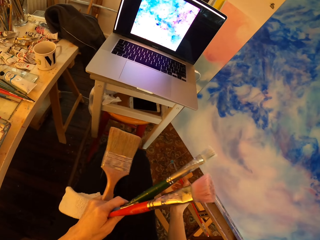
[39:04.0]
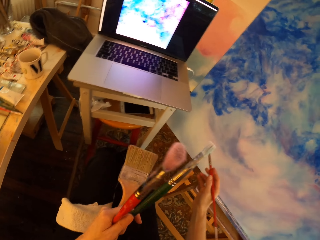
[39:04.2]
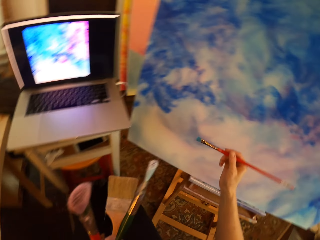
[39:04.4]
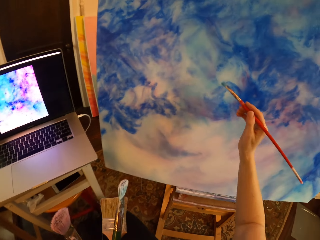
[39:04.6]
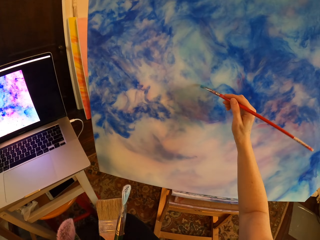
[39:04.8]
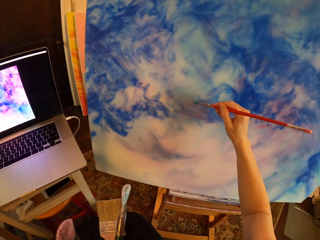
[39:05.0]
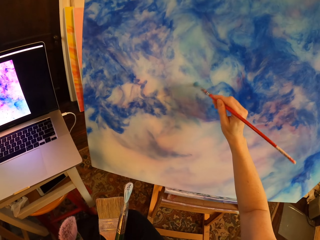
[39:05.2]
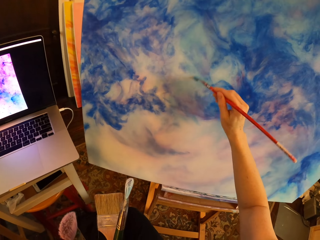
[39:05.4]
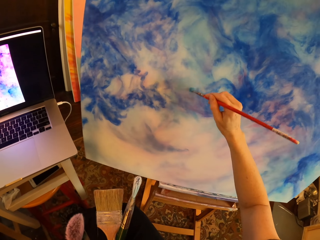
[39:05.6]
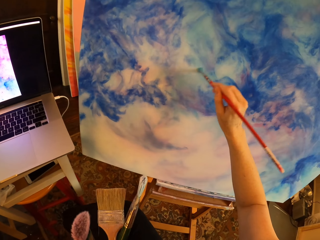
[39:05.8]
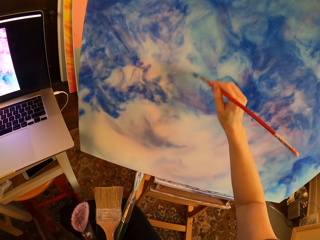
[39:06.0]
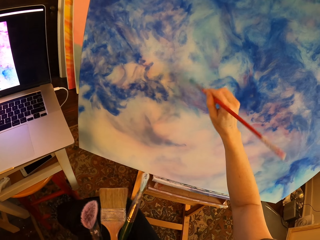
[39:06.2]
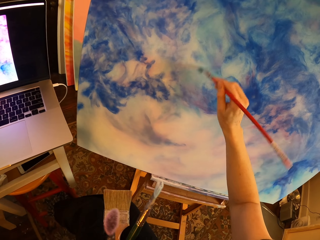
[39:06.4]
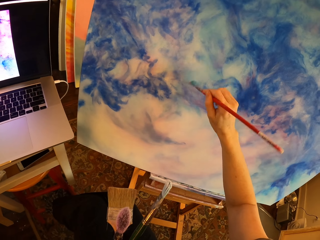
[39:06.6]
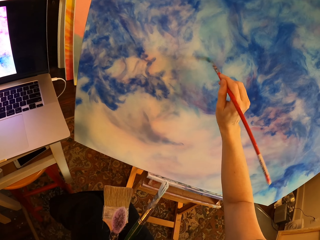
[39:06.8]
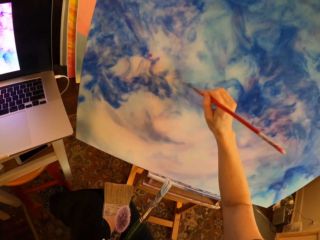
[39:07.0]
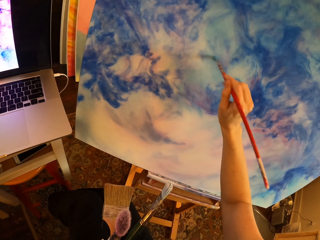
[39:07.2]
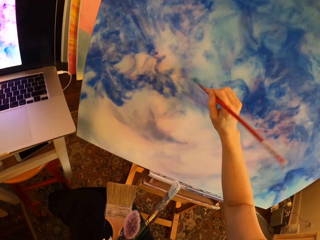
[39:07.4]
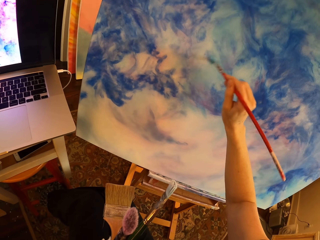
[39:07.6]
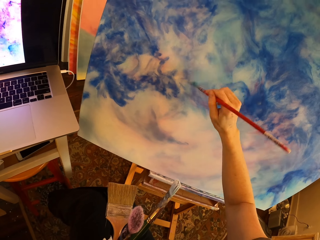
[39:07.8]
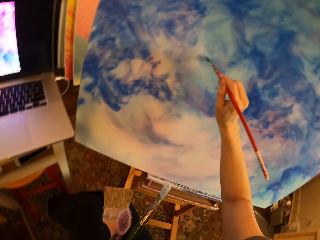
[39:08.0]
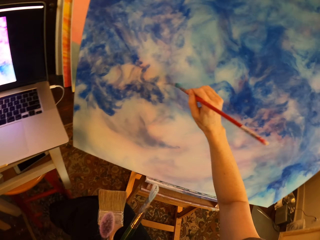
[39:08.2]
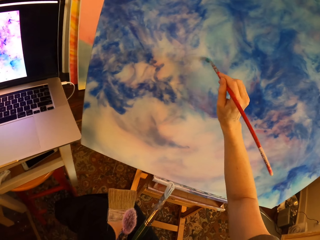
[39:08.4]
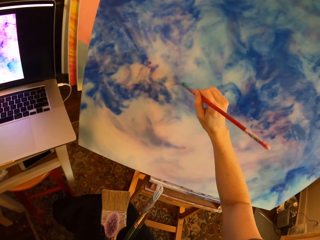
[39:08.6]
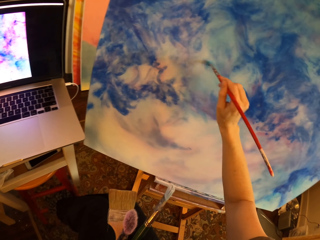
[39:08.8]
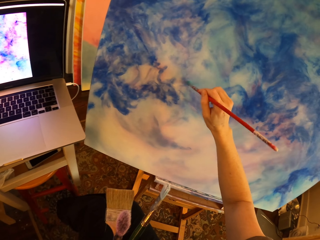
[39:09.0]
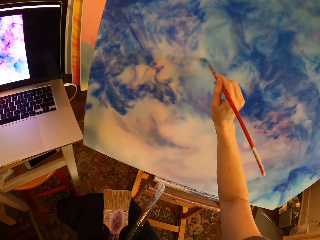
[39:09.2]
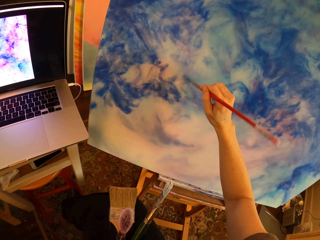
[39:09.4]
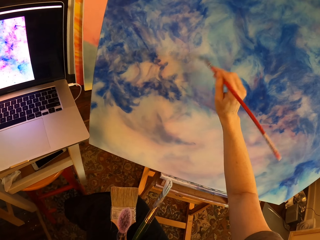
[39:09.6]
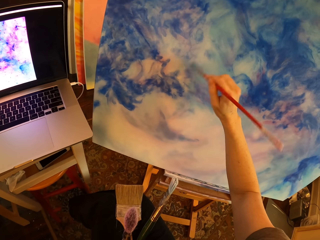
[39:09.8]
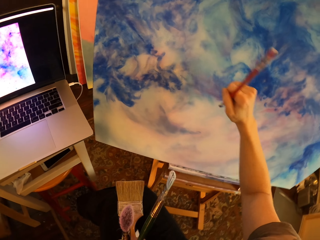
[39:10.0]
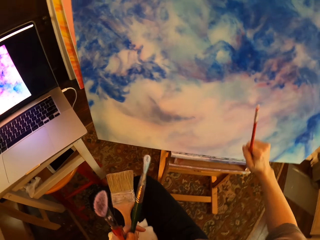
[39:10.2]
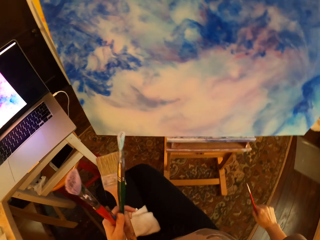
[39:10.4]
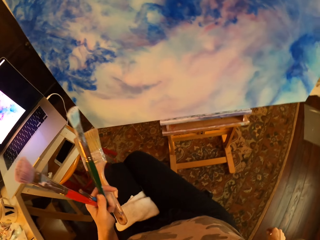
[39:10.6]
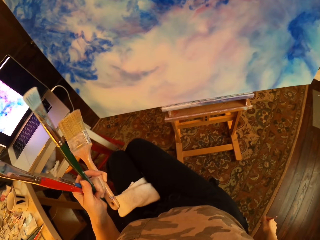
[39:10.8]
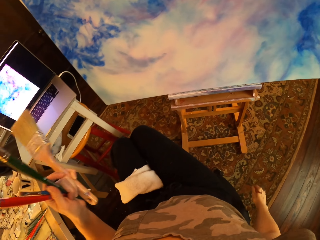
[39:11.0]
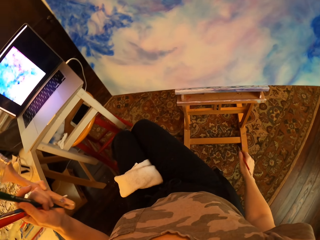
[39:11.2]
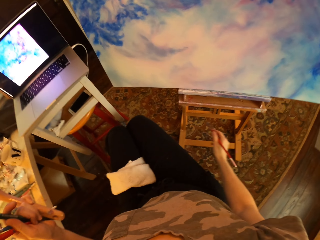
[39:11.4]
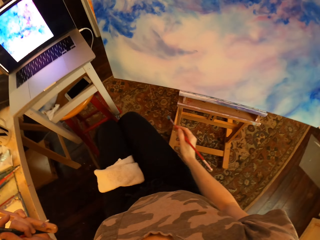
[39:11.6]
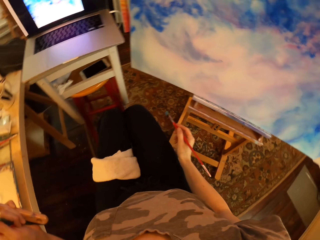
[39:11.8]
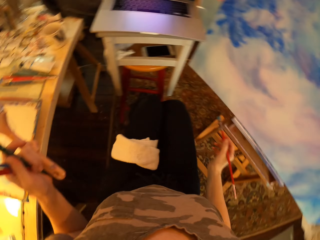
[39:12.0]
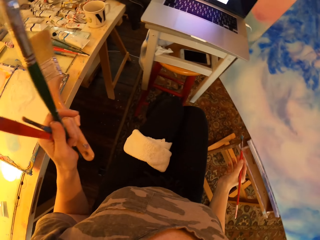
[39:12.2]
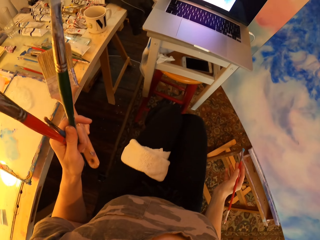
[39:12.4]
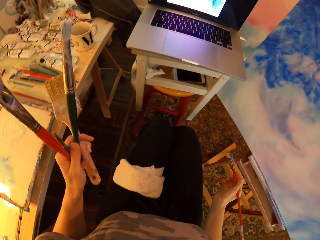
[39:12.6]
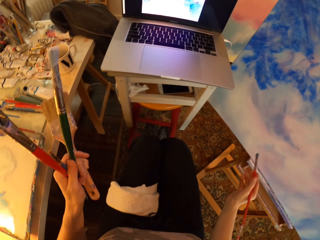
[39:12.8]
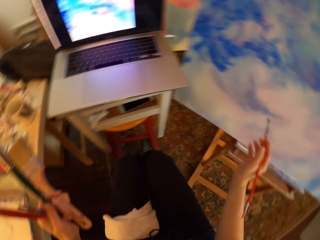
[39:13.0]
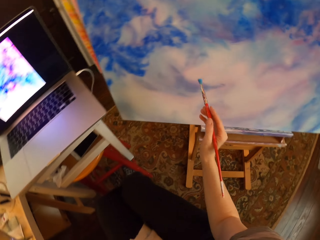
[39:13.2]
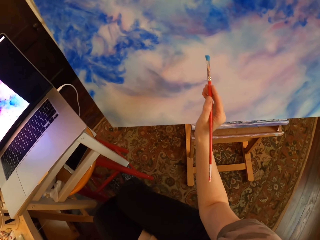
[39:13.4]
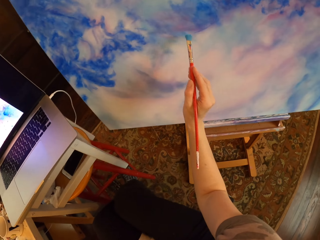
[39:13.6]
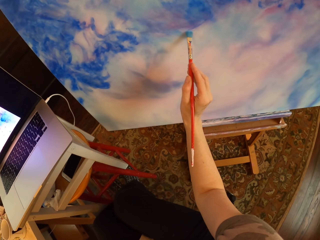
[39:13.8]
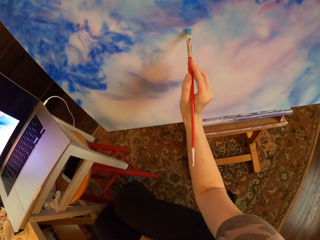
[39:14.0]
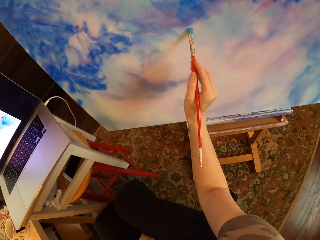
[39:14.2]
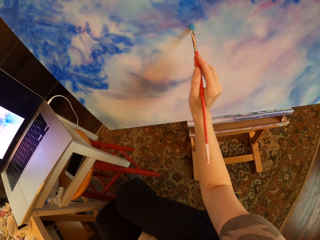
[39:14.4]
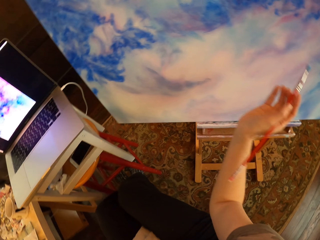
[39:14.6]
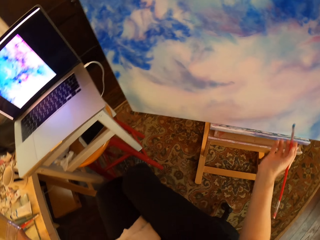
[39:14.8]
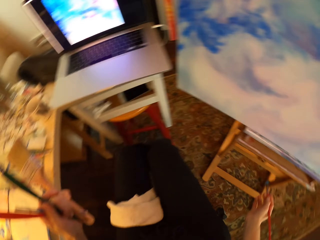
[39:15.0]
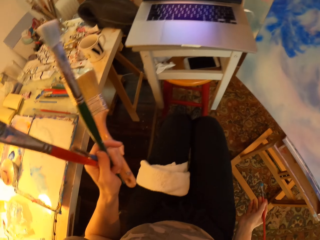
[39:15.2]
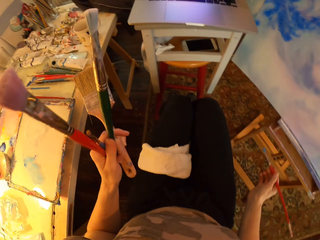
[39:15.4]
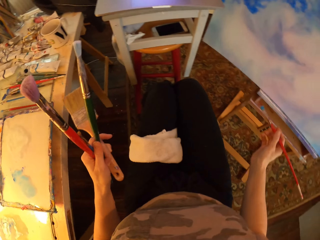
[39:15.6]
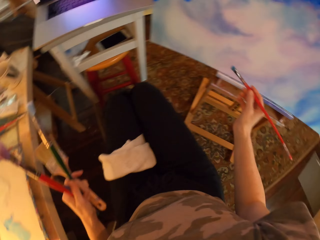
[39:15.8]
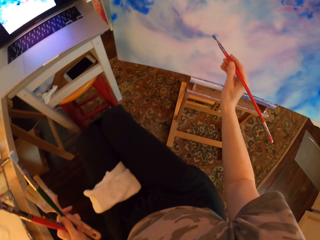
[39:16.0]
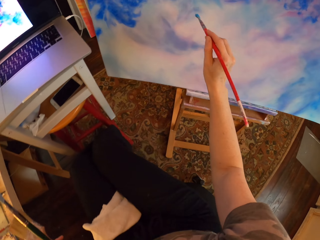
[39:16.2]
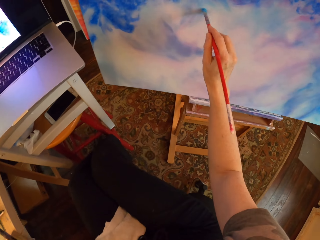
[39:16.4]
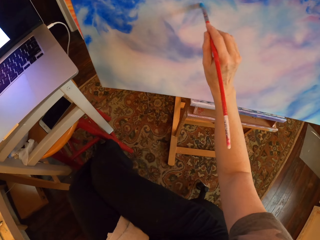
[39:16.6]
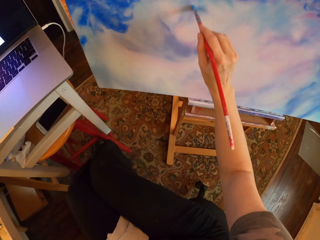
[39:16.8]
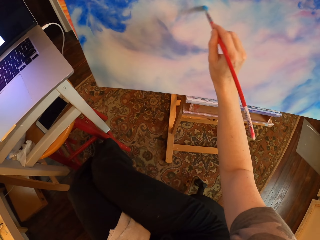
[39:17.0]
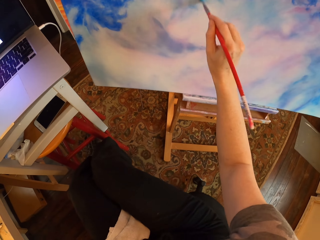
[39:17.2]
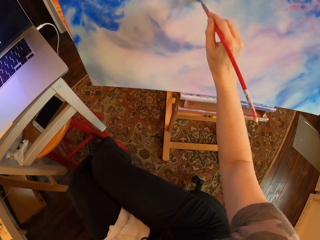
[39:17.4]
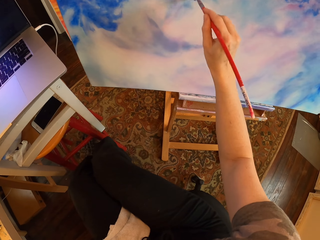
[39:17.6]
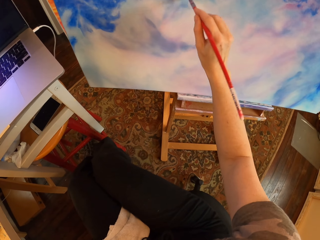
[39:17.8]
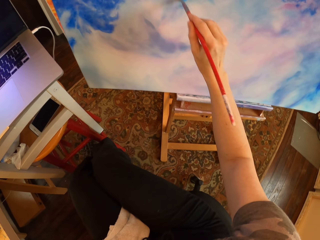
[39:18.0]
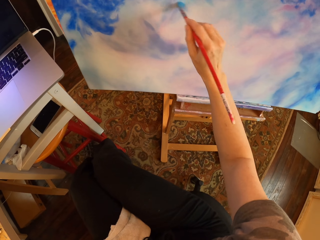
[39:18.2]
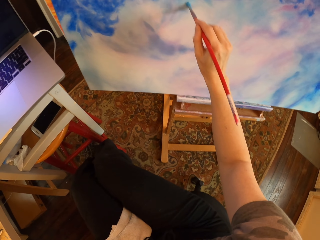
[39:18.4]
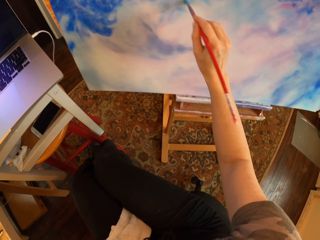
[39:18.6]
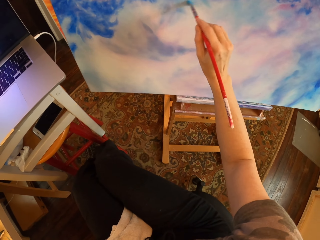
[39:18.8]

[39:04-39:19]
The camera wearer holds brushes and paints the canvas or palette with an art brush. They hold brushes and gaze at the painting. They look at the laptop. They paint the canvas with an art brush. They hold brushes and gaze at the painting. They paint the canvas with an art brush.

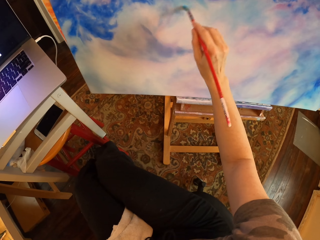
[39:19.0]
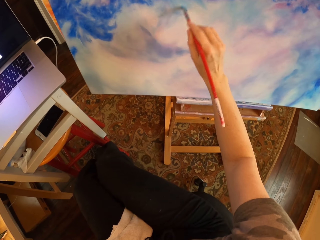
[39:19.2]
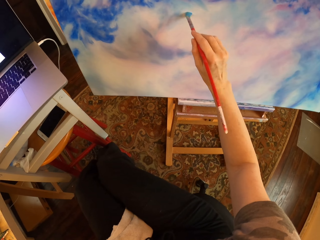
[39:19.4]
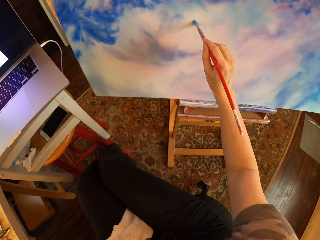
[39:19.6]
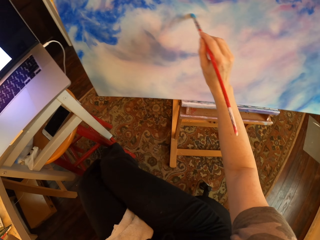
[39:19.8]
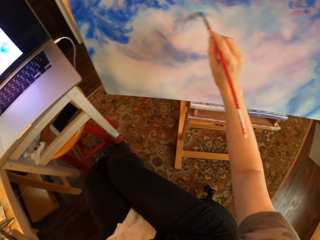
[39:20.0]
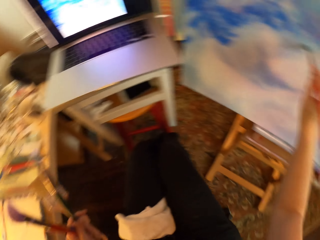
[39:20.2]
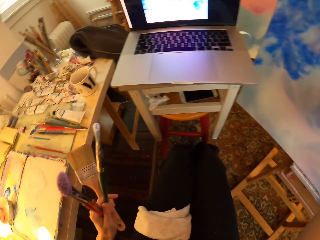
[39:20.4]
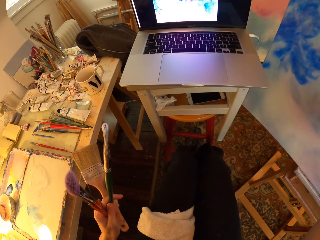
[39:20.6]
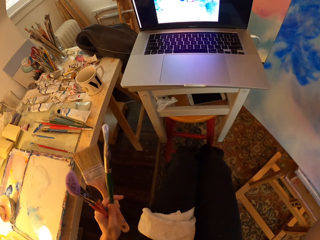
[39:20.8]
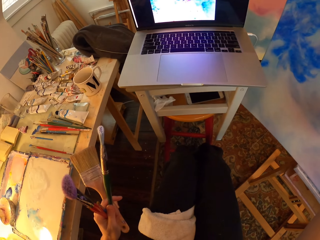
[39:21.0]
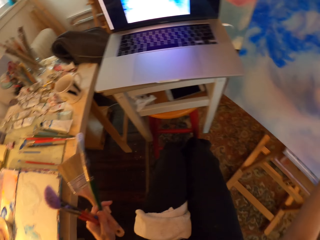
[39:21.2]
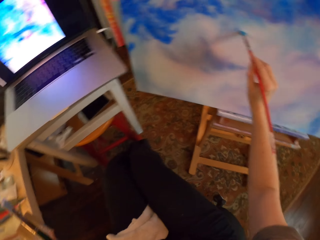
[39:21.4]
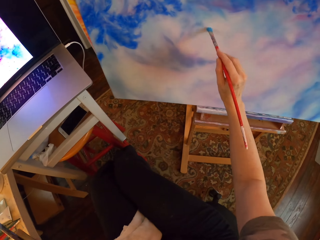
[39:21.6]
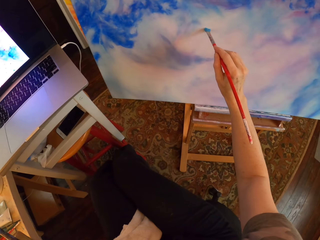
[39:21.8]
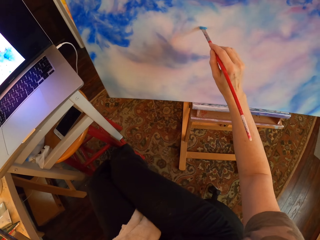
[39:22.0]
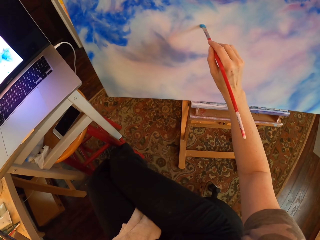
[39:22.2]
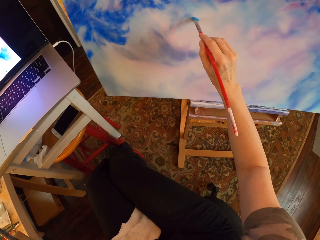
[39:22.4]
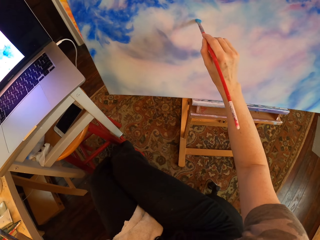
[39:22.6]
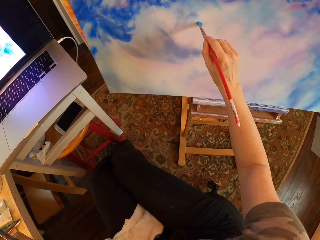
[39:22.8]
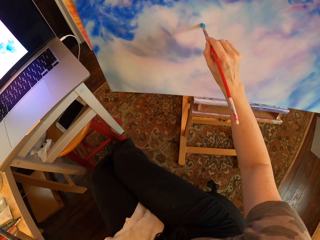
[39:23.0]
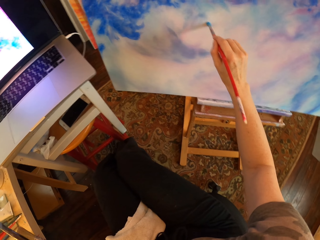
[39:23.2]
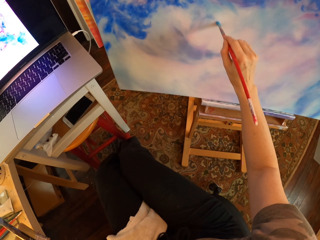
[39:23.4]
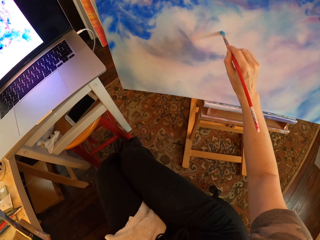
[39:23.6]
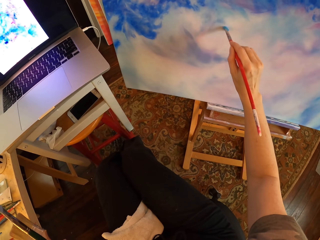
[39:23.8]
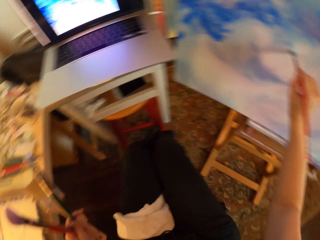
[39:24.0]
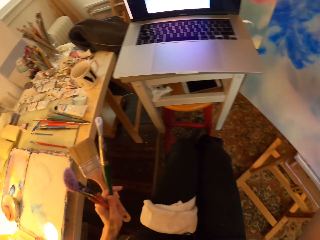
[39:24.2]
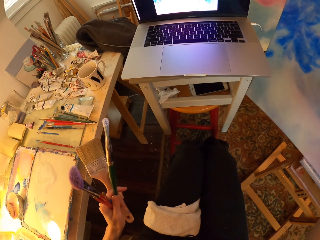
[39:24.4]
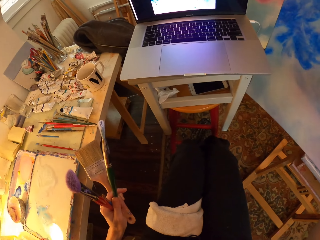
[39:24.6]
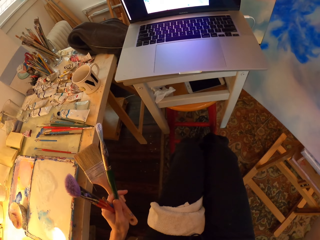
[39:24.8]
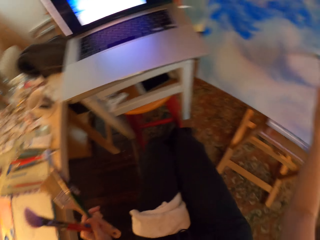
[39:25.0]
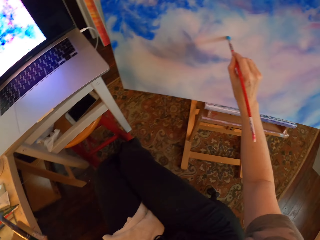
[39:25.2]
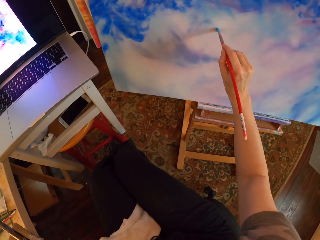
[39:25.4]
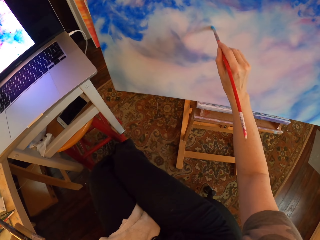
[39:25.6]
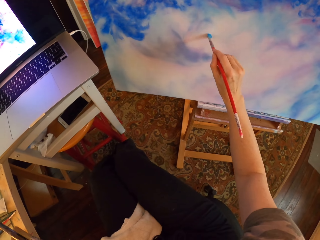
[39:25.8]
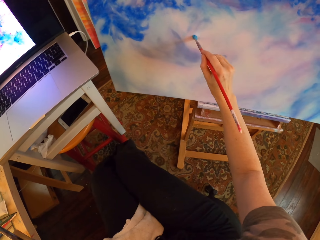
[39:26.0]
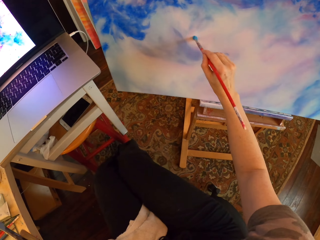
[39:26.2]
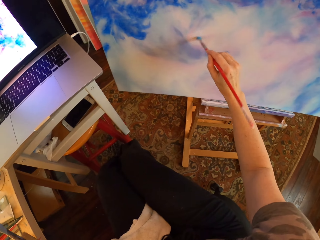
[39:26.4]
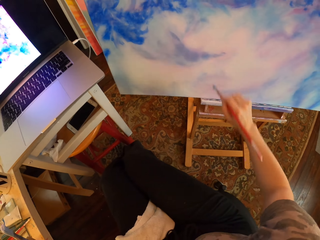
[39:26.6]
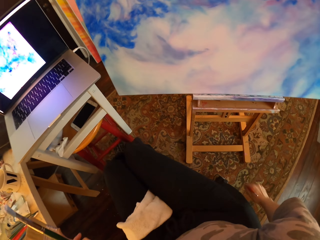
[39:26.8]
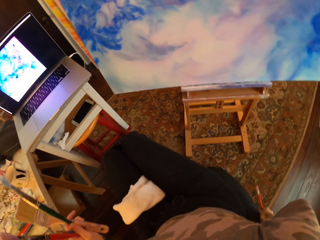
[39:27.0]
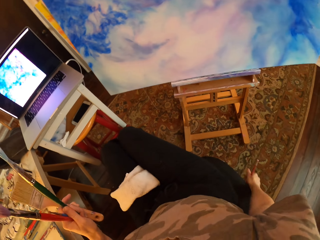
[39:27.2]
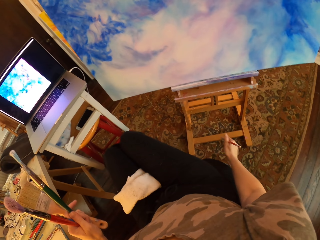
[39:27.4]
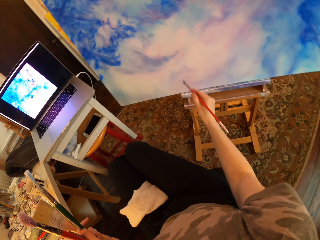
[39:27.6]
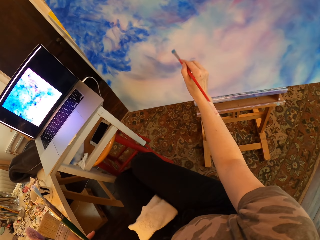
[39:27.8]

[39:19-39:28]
The camera wearer paints the canvas or palette with an art brush, holds brushes and gazes at the laptop. They look at the laptop. They paint on the palette. They gaze at the painting and hold brushes.
